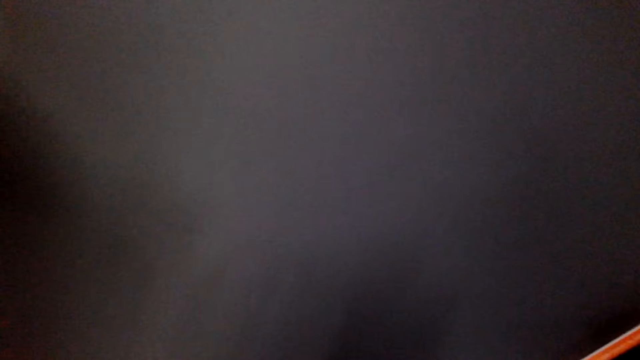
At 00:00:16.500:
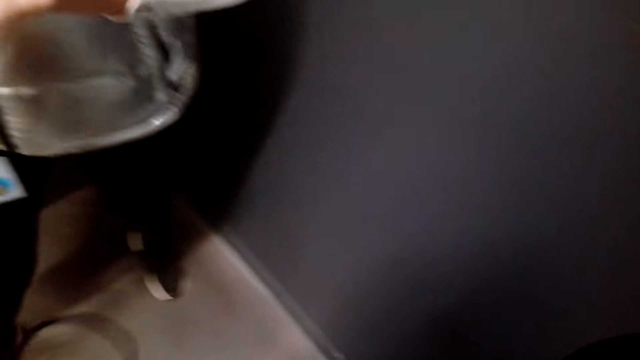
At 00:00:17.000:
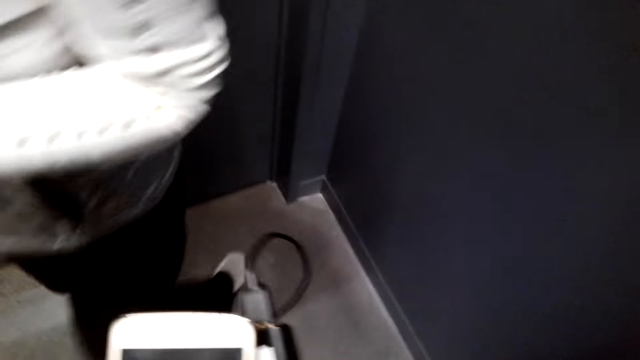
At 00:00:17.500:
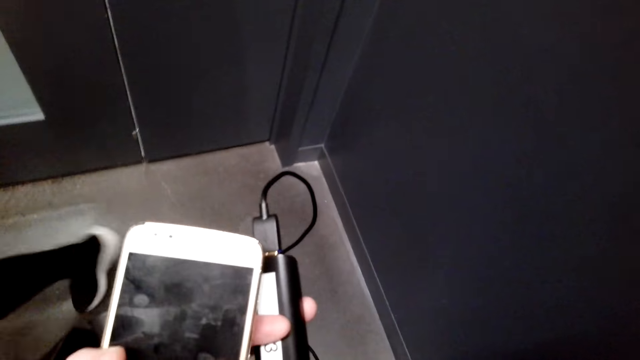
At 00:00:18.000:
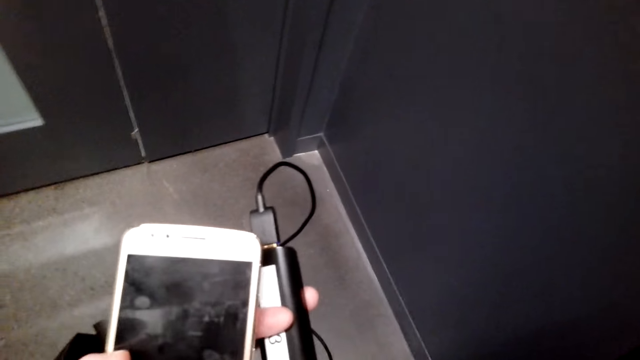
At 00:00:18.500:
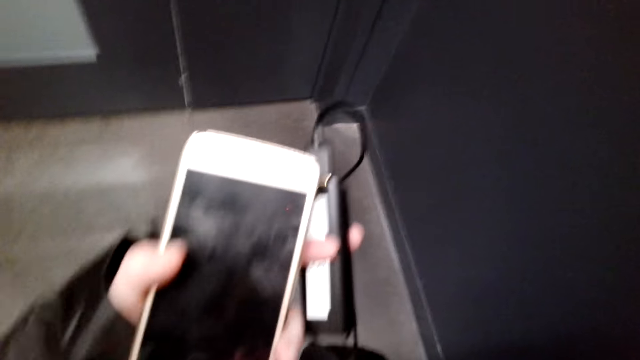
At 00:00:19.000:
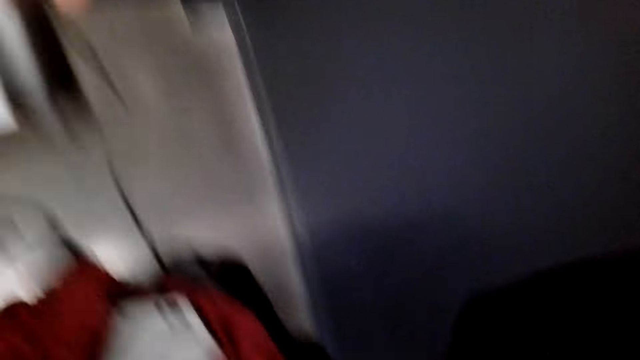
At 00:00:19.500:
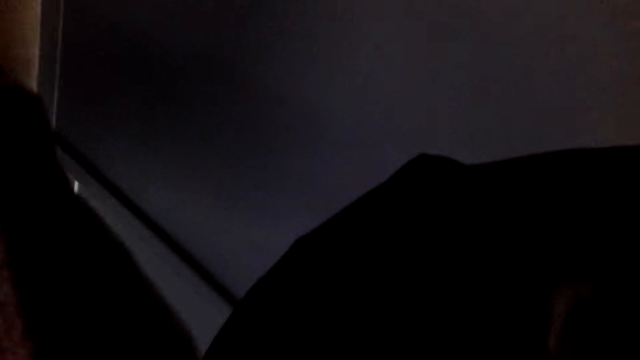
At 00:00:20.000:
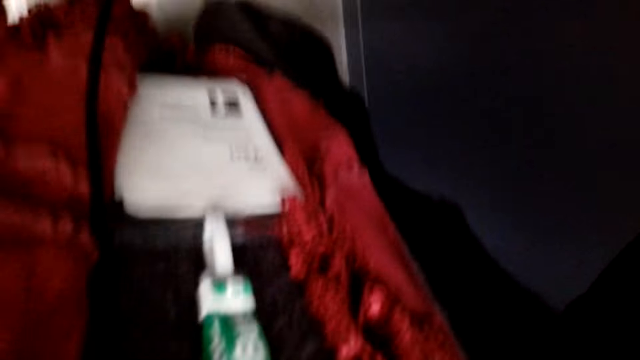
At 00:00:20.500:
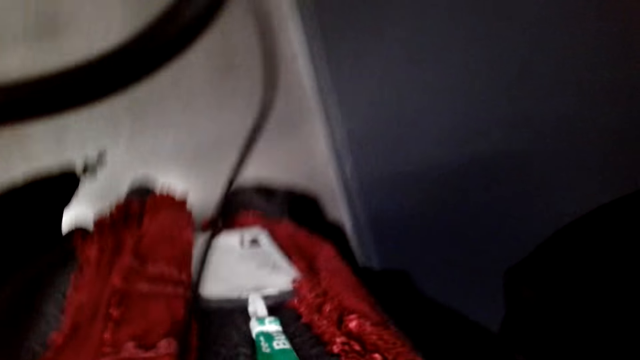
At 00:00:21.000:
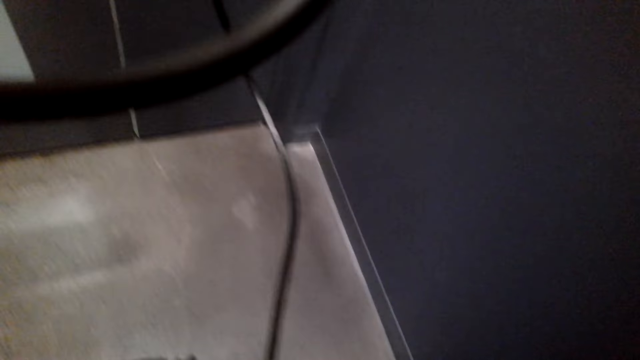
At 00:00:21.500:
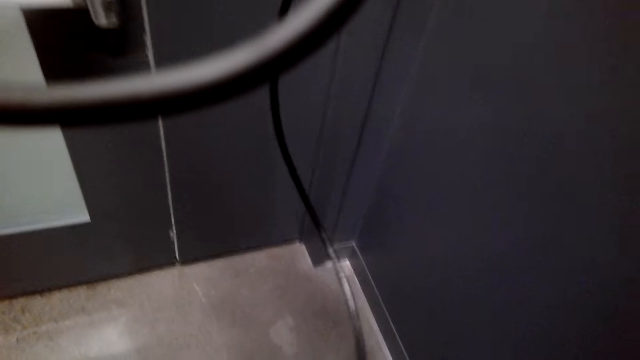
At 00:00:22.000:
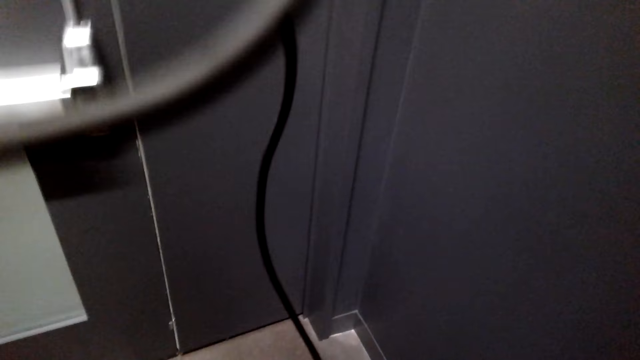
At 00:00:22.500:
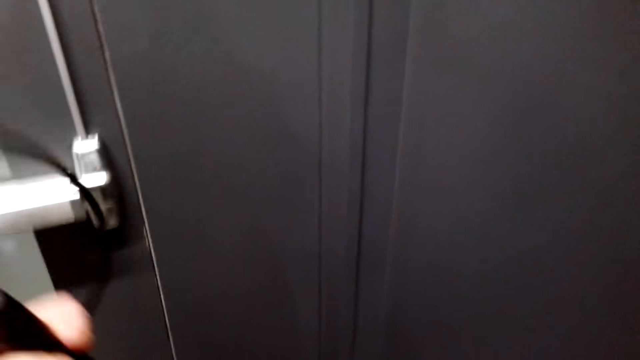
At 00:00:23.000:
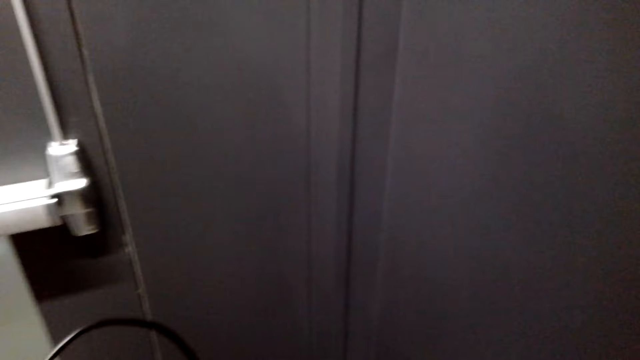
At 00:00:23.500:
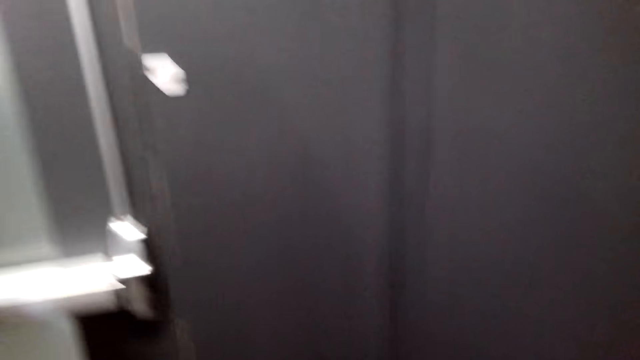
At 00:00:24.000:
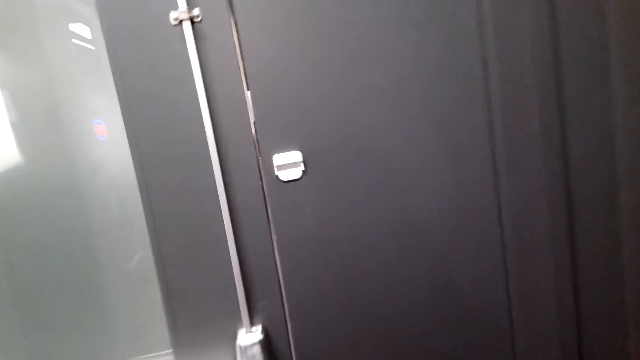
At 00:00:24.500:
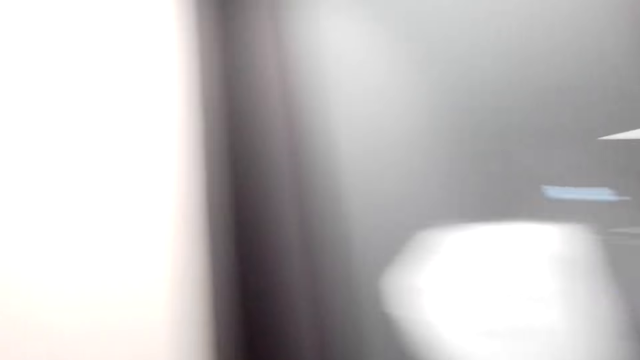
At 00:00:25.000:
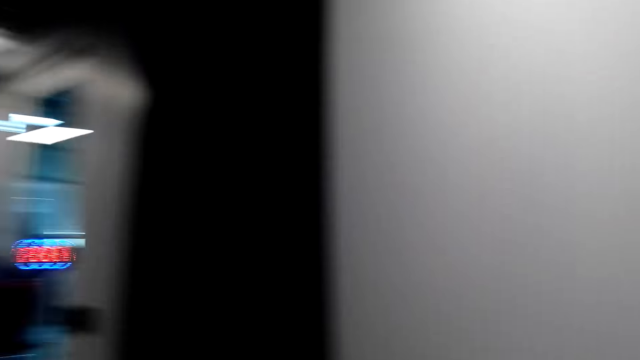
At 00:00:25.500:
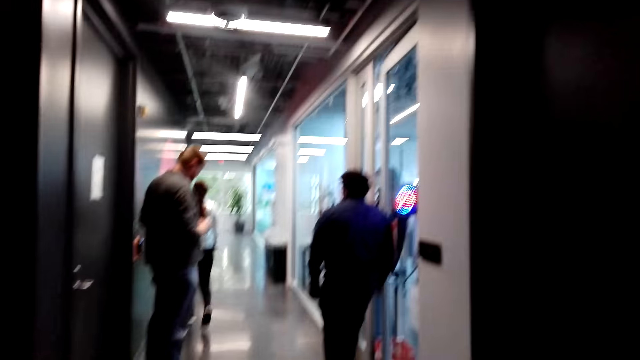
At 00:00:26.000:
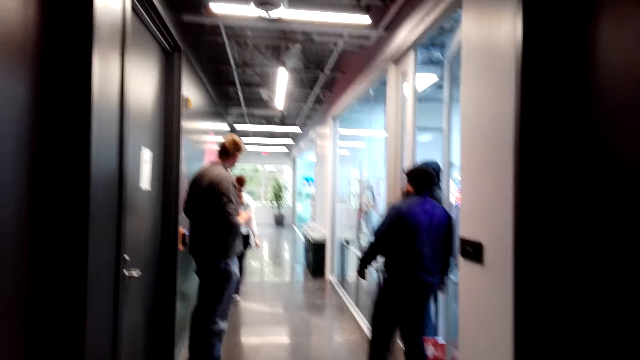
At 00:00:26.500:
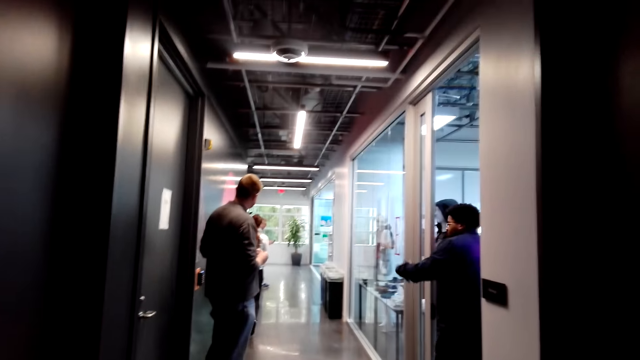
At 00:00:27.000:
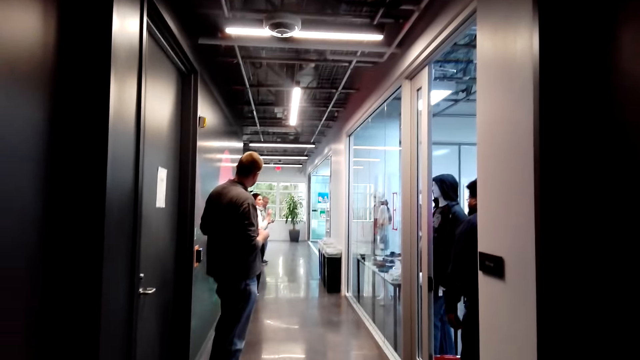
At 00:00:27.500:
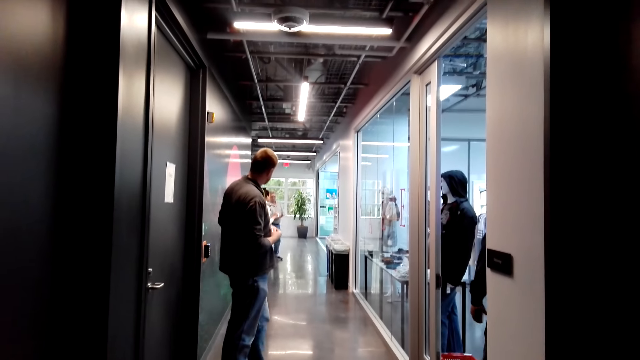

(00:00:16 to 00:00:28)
The camera wearer talks. They hold the phone. They adjust the camera. They turn to the other side.

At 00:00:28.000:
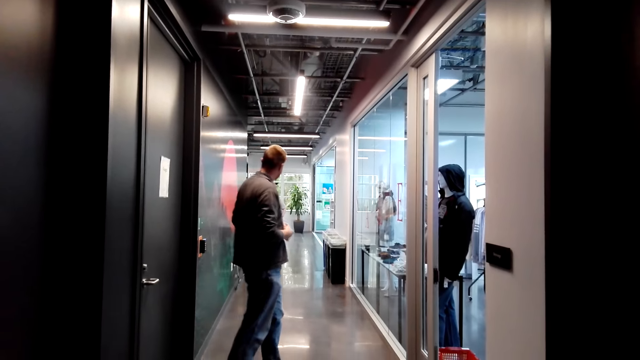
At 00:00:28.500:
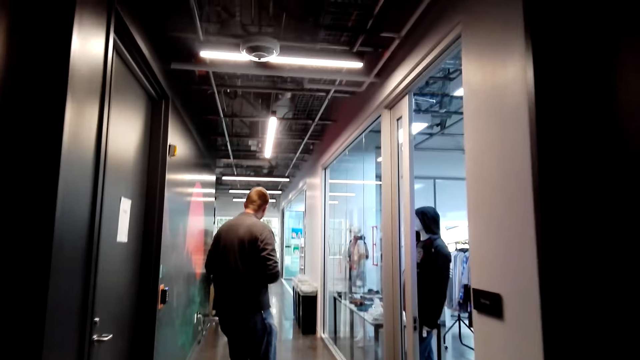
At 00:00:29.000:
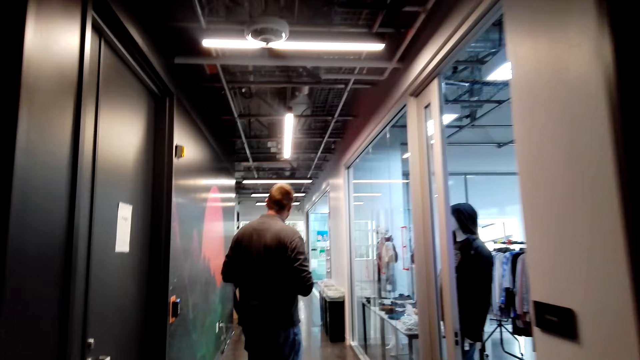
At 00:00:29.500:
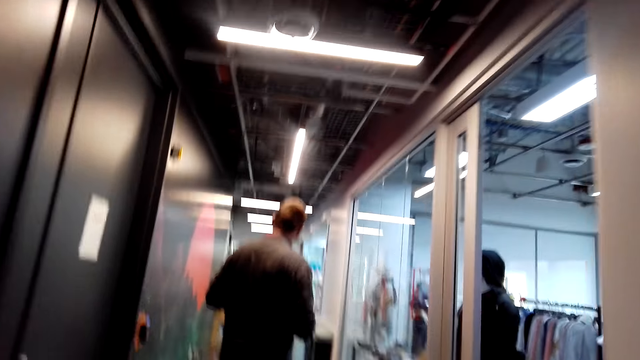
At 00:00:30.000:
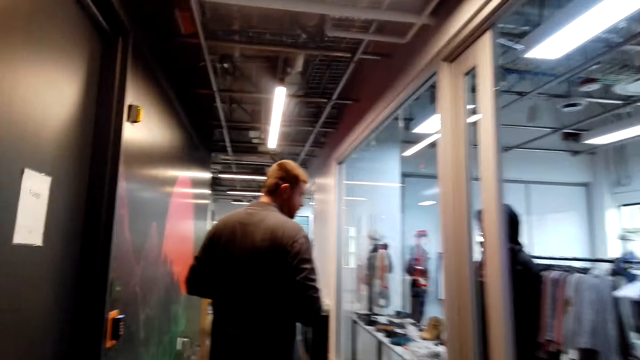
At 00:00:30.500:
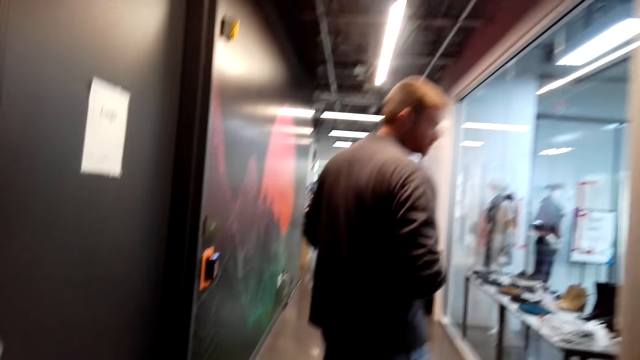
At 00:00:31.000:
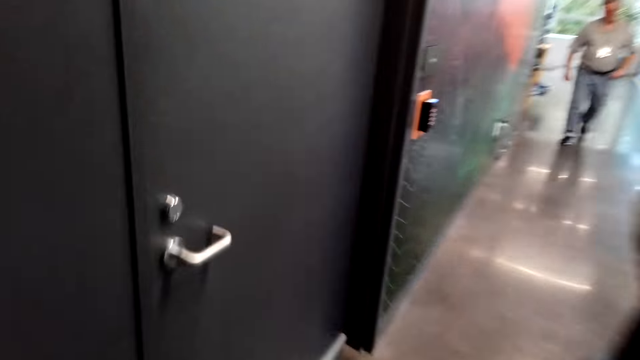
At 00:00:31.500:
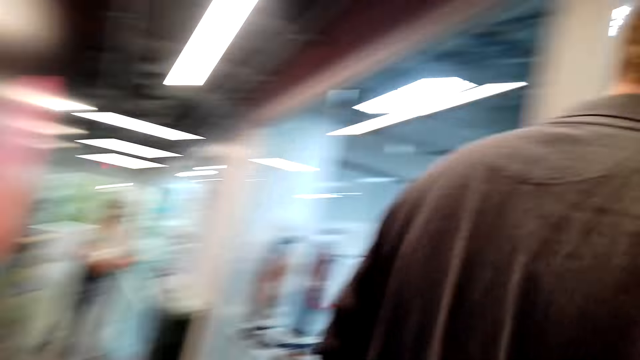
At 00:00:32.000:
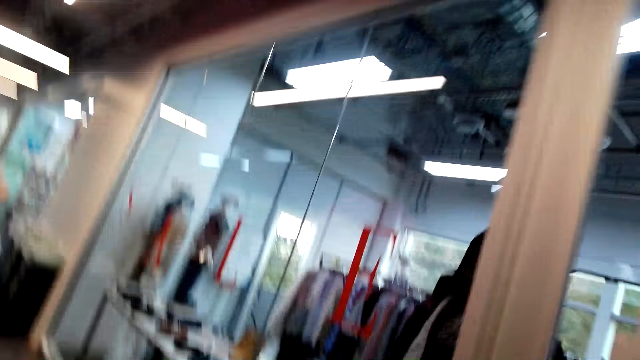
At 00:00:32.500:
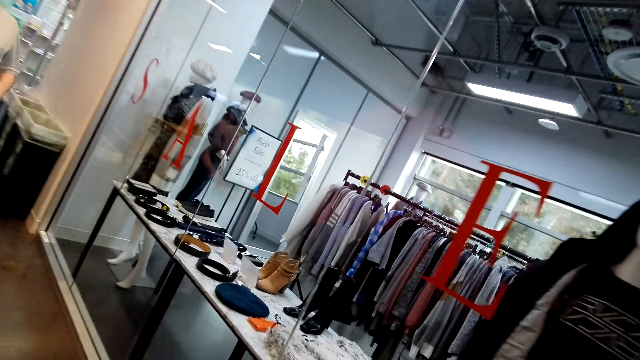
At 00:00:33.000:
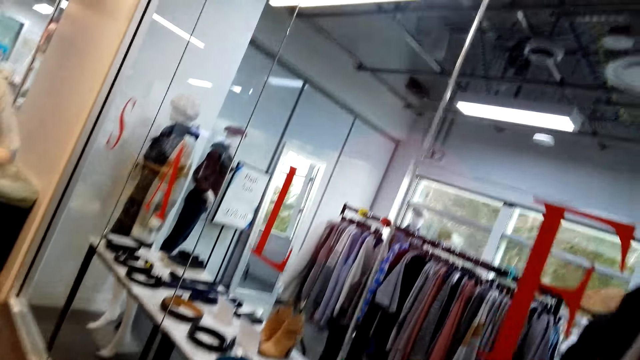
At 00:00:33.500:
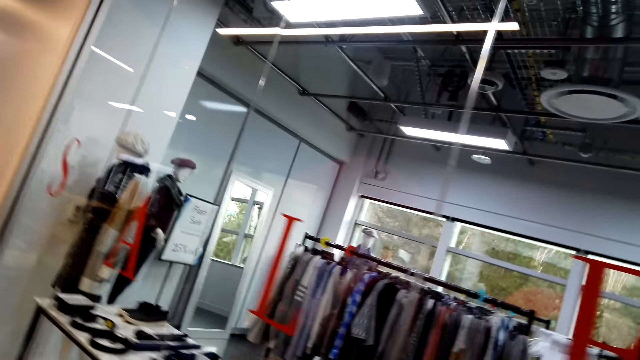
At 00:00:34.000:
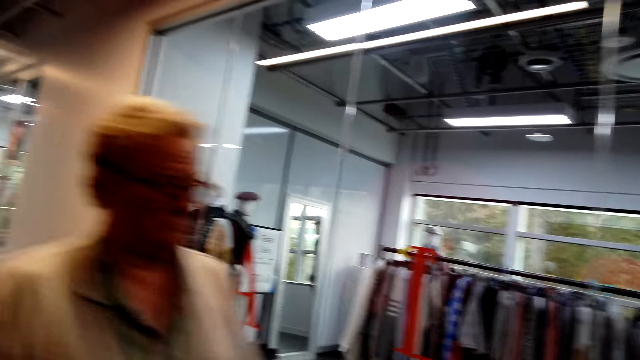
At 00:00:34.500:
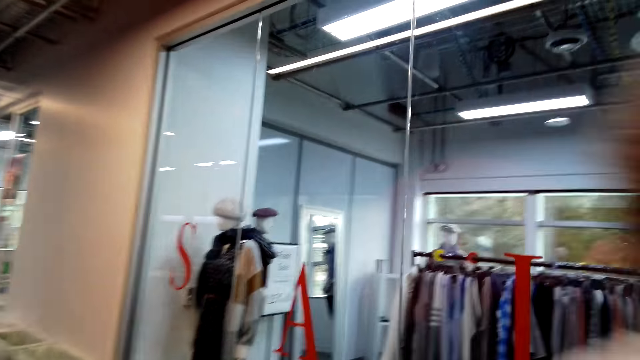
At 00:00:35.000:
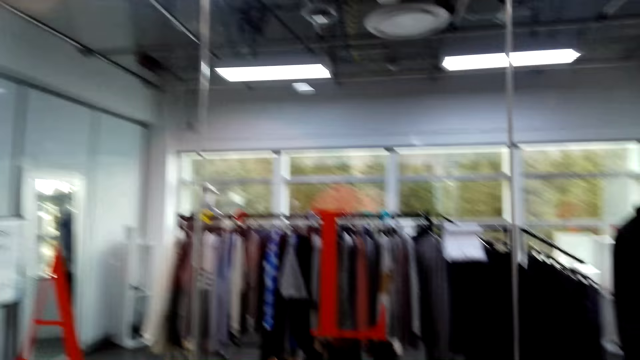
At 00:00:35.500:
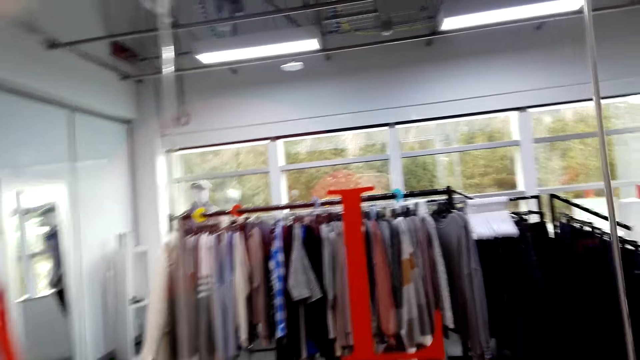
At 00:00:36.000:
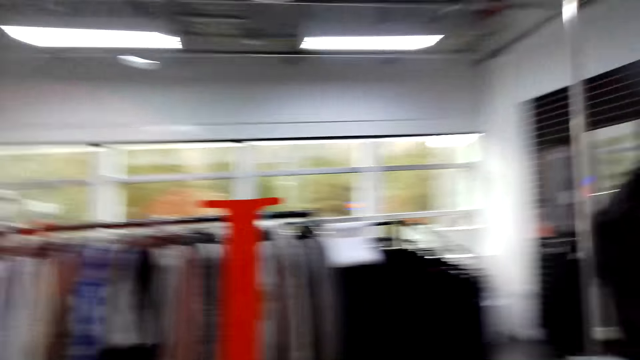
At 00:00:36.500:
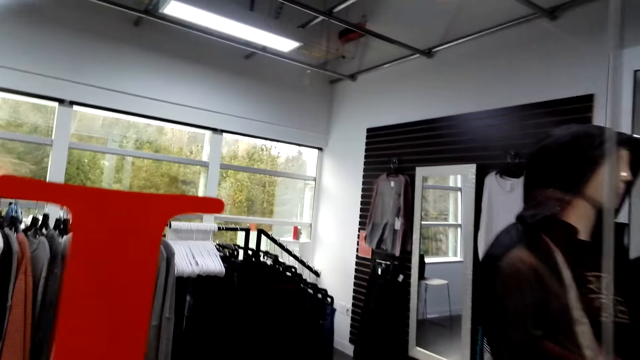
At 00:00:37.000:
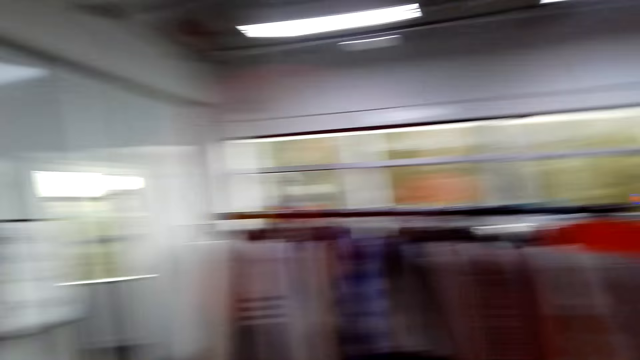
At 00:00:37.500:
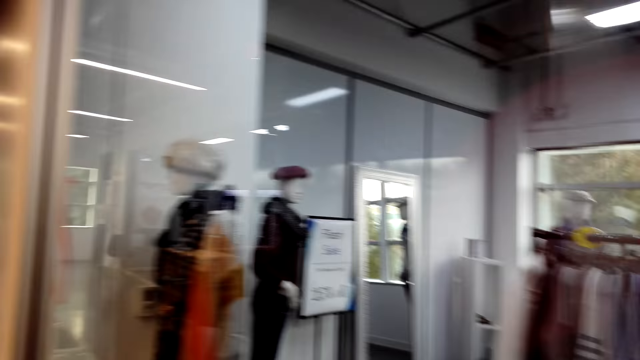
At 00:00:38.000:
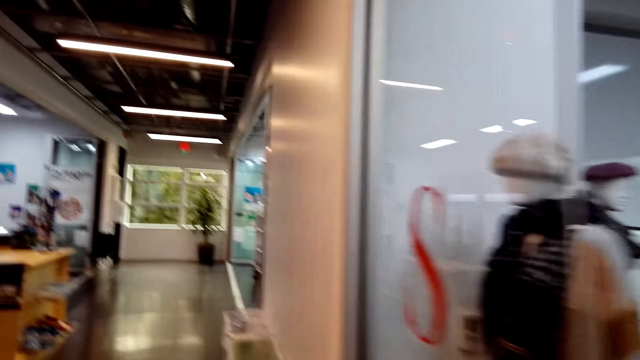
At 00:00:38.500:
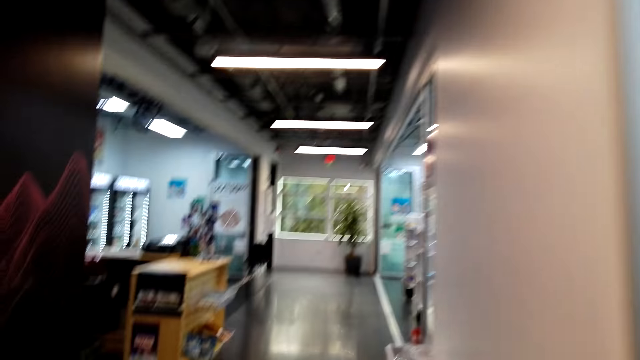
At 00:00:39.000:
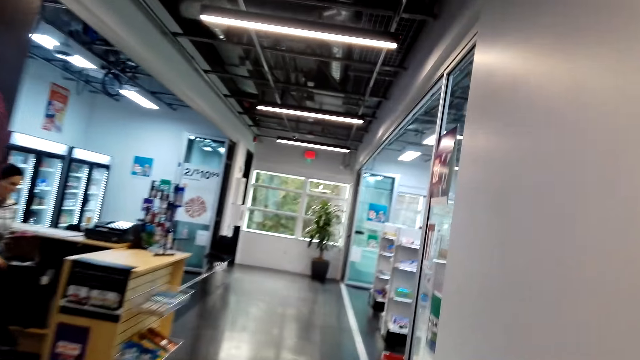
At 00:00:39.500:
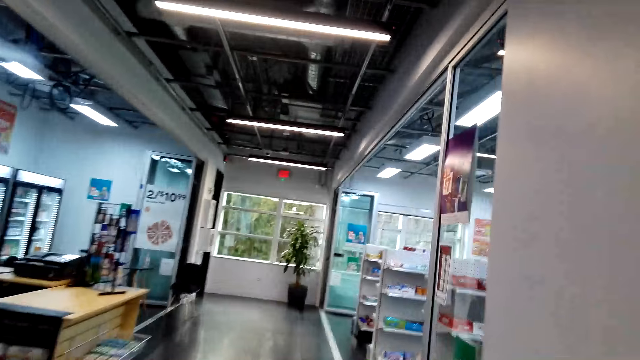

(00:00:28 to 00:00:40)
The camera wearer walks along the corridor. They look through the glass. They walk along the corridor.
